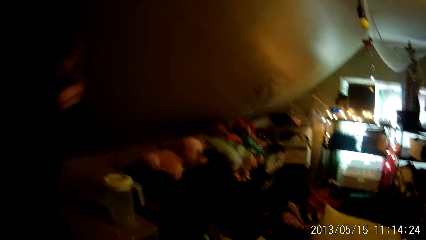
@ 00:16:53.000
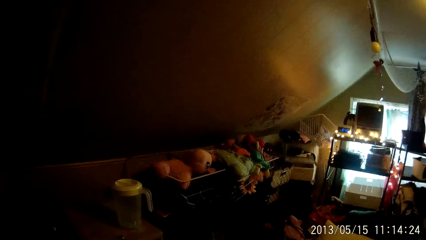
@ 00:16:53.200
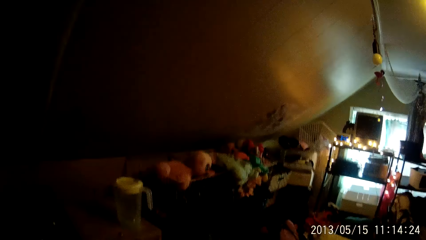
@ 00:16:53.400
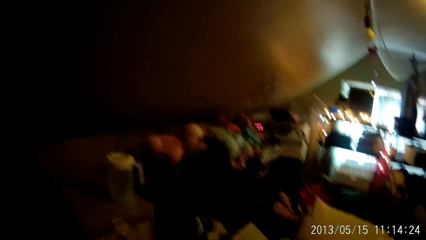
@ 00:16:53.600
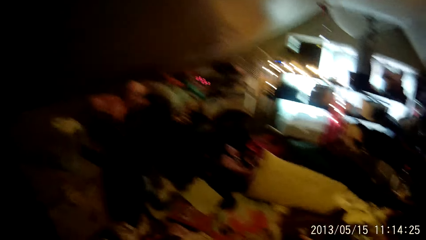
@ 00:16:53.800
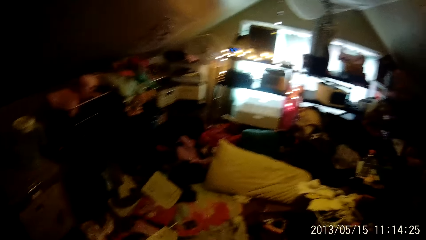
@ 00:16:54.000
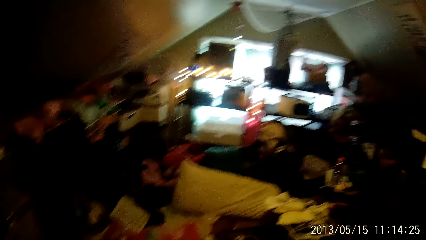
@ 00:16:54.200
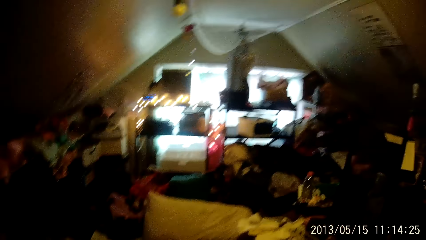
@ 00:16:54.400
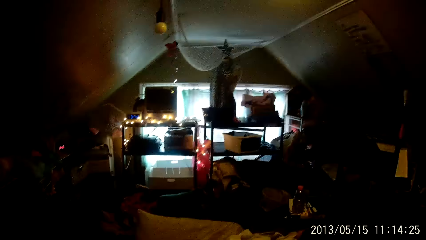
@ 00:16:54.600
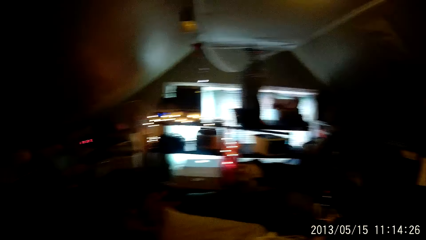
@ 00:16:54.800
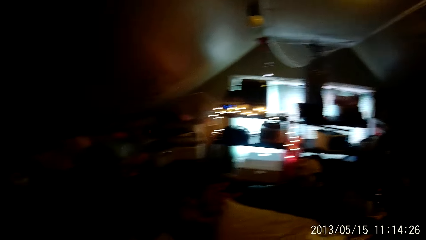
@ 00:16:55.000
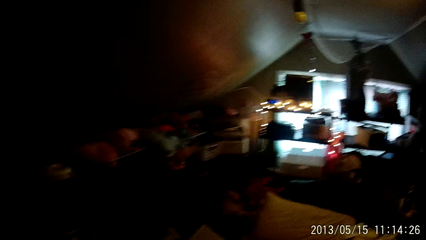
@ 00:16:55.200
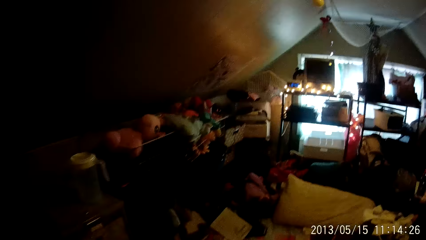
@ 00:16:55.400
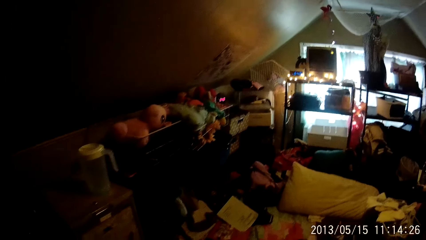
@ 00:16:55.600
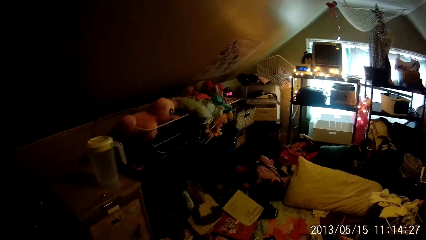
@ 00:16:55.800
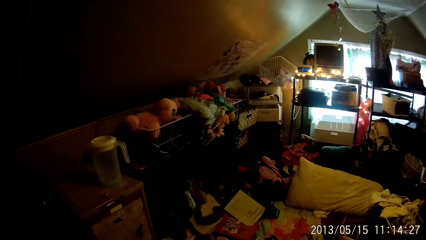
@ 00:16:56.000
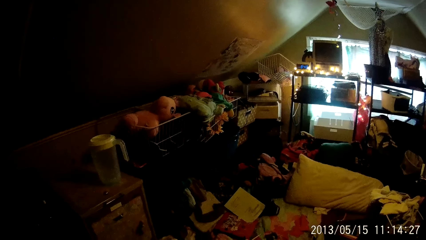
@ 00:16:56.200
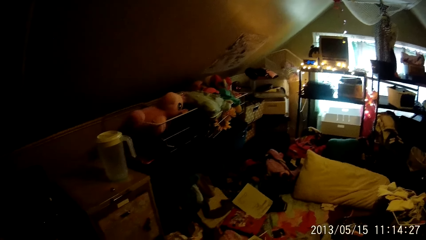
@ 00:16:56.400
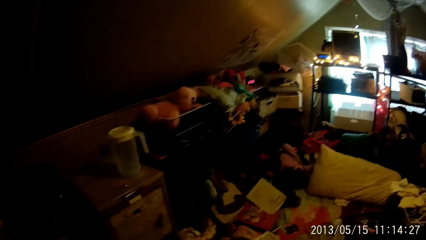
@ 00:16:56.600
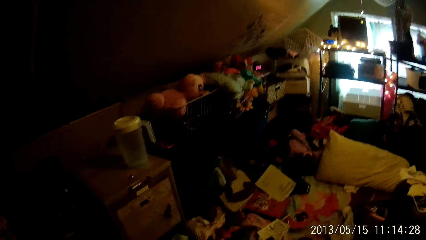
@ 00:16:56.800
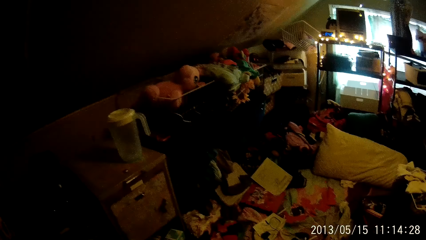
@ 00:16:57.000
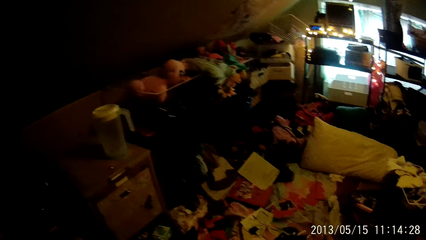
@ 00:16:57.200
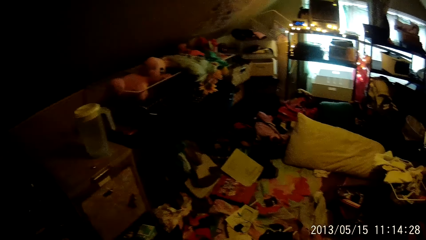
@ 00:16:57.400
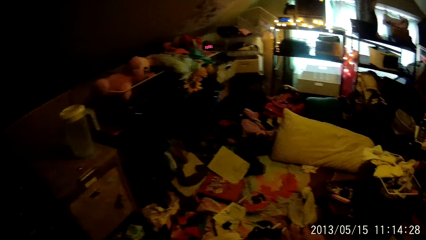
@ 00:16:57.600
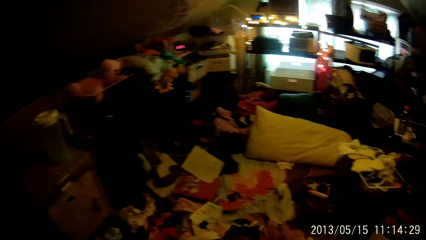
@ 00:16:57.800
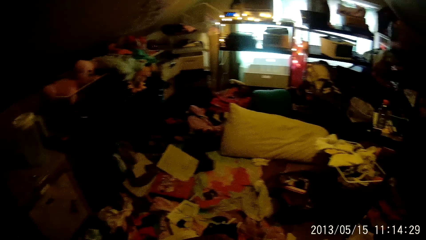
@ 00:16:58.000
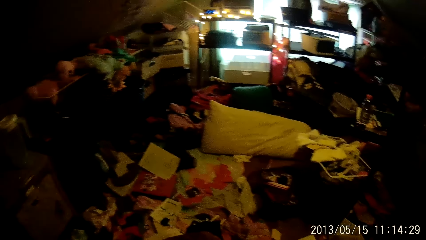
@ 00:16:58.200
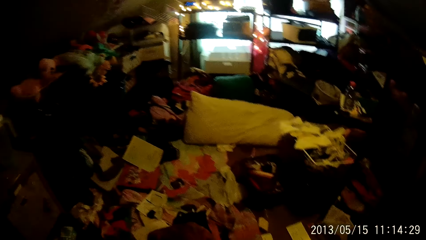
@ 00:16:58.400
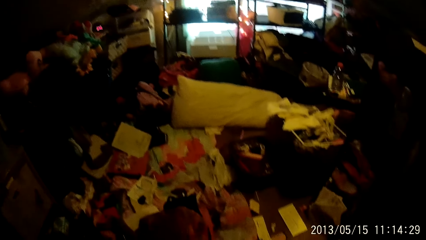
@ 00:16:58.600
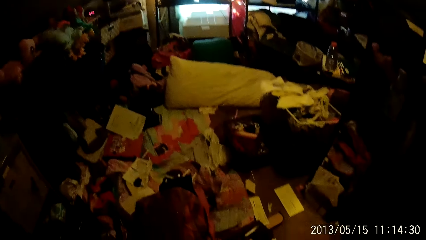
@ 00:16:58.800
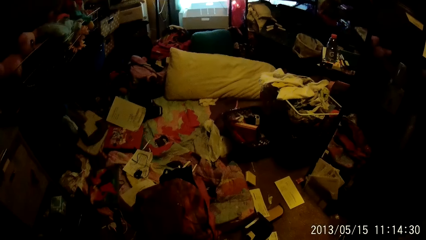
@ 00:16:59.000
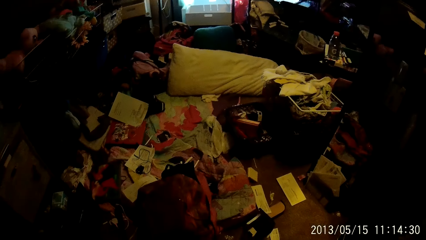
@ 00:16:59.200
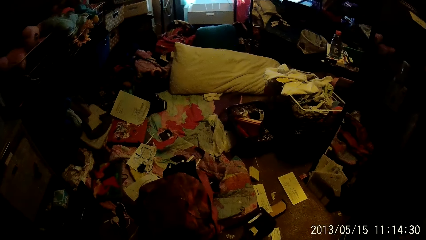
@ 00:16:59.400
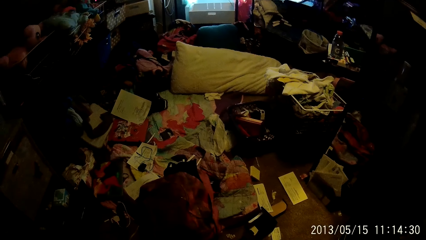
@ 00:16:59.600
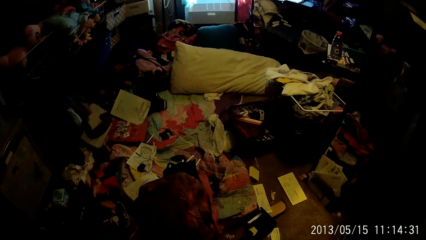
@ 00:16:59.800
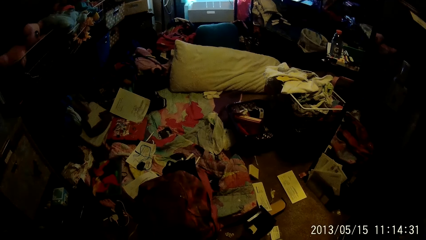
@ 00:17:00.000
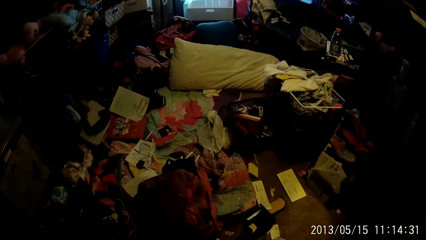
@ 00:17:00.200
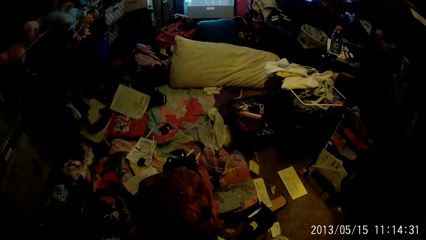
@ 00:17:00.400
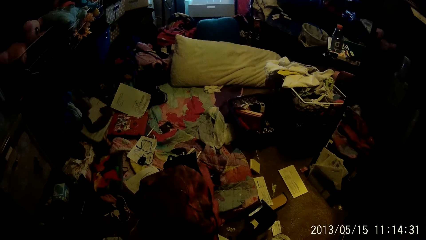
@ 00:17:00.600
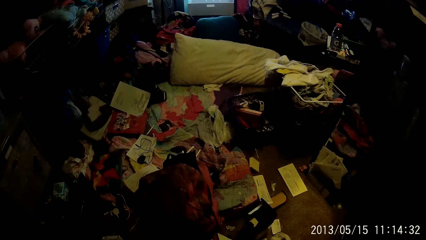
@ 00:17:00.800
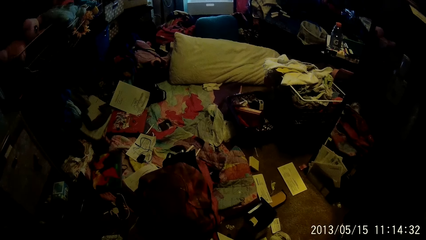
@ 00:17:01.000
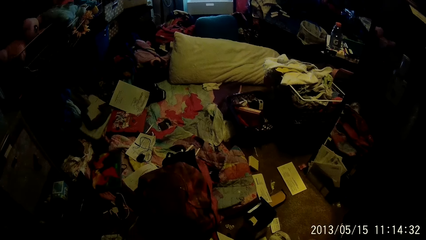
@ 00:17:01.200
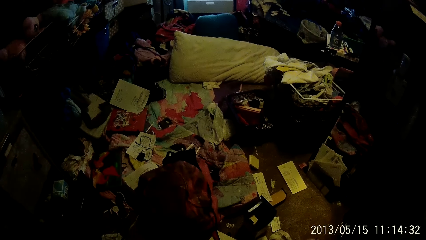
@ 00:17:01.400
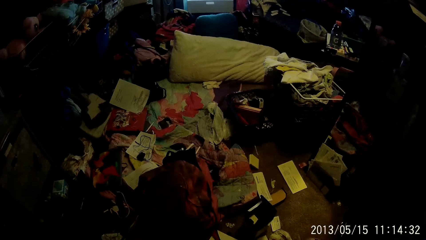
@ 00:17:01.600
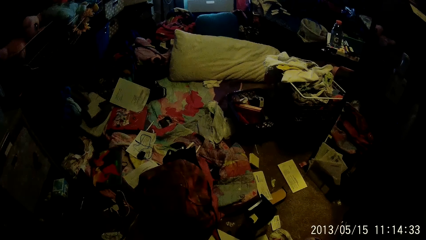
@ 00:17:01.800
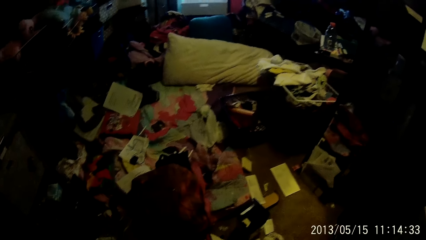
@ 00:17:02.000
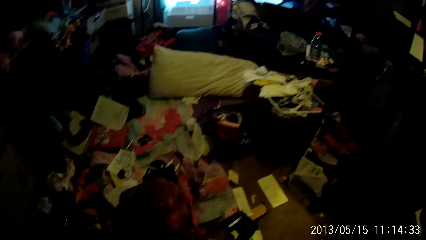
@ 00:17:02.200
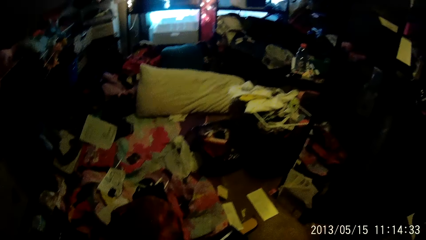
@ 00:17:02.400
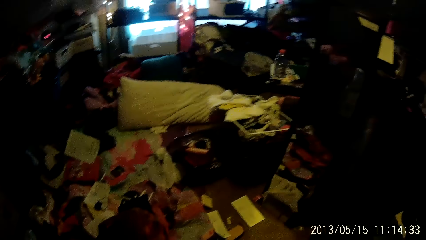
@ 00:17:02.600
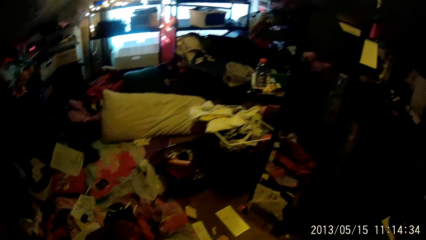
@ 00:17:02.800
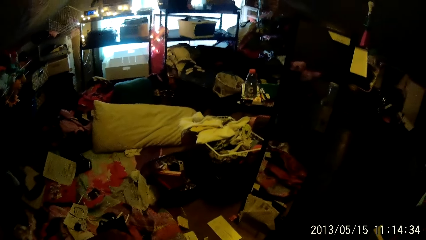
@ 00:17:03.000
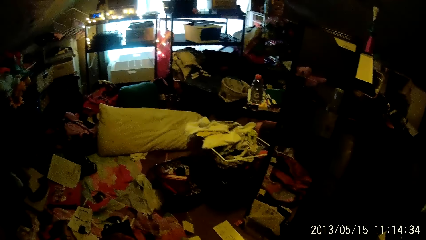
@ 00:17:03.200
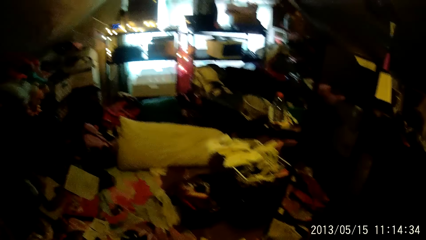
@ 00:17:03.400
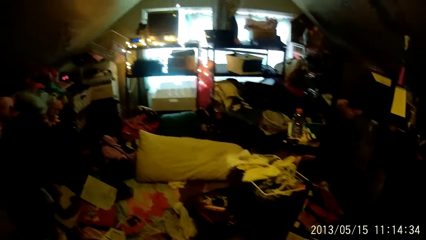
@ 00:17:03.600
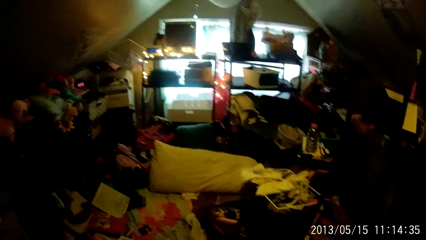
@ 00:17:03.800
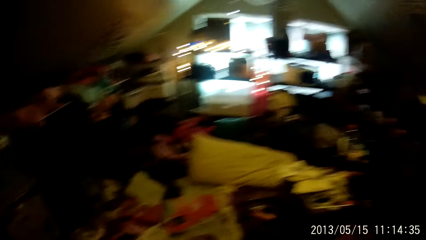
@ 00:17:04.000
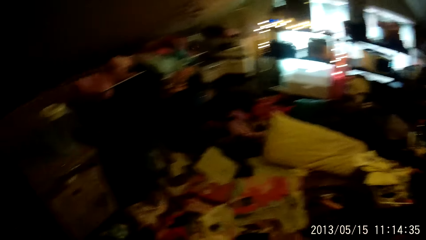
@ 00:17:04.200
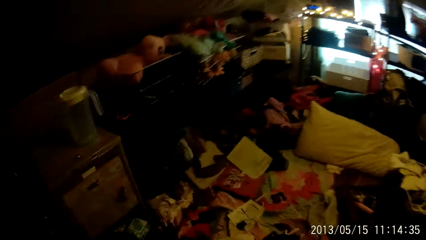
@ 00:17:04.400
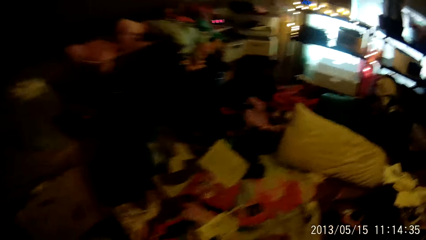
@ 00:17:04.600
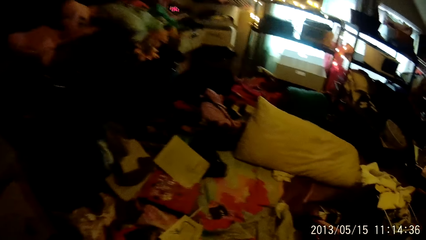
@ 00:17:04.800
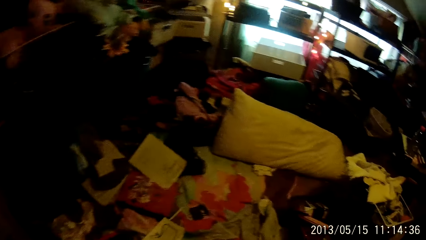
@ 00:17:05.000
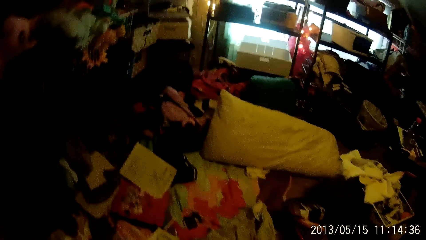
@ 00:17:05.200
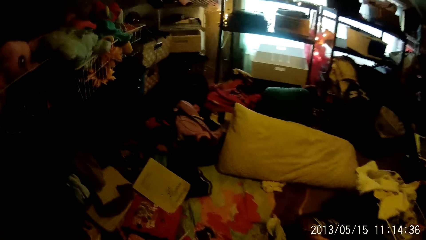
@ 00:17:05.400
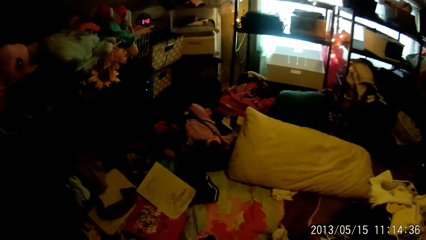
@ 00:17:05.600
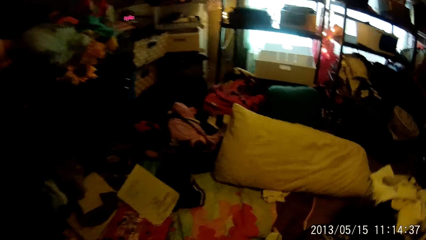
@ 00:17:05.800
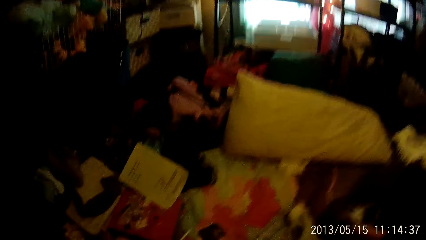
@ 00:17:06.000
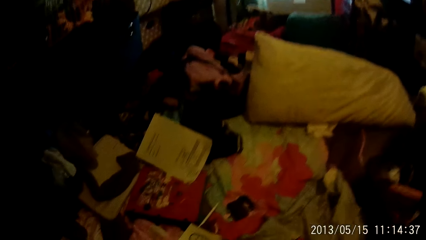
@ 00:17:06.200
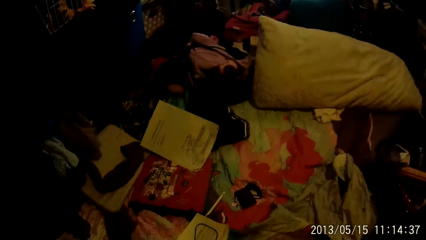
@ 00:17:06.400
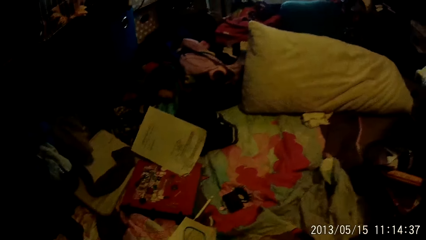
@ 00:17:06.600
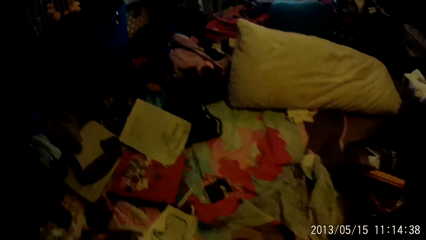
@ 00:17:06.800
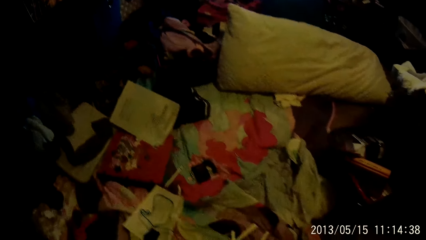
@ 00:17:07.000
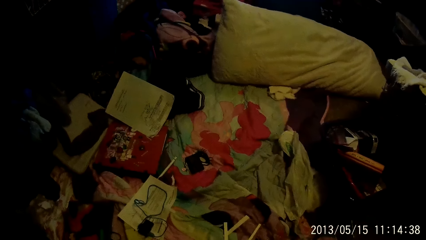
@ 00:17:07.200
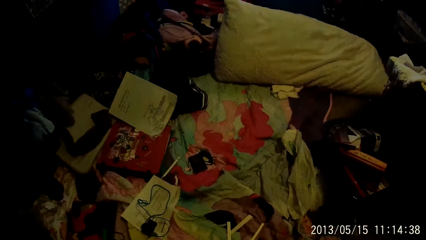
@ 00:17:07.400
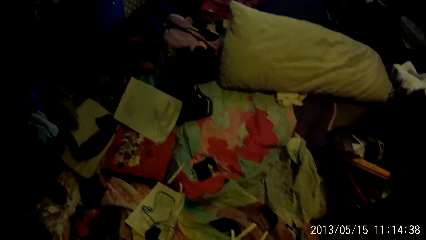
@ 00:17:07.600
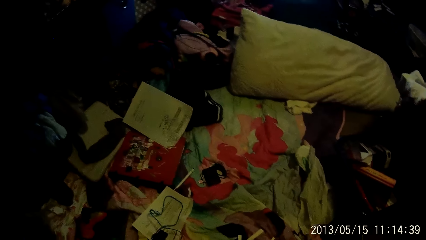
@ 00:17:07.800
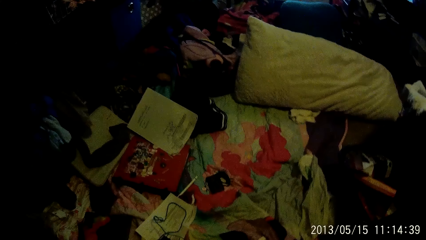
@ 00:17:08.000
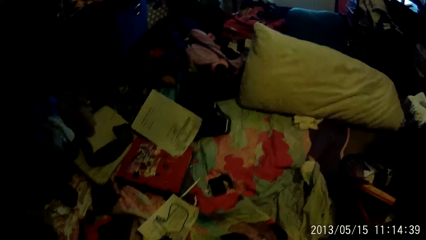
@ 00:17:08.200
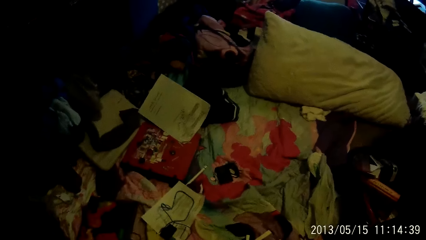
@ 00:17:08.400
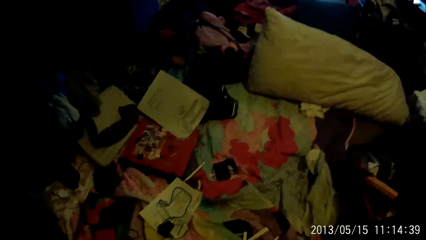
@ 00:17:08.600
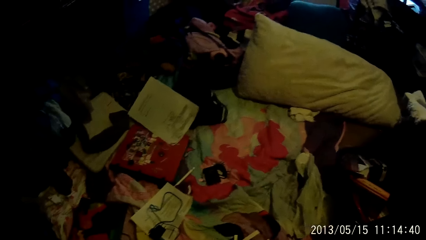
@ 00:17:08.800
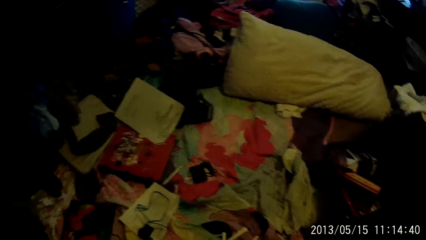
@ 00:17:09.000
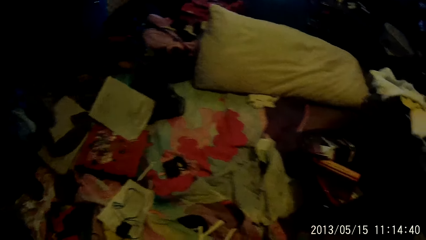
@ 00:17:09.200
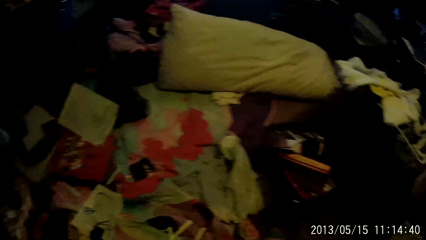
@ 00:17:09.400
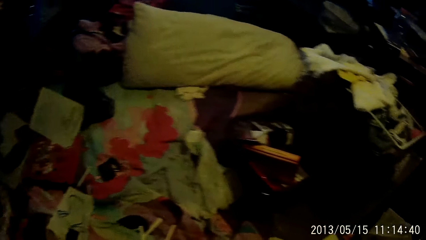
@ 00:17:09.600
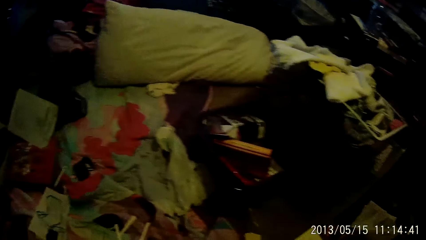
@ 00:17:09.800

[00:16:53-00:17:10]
The camera wearer walks towards the rack of clothes on the floor.
